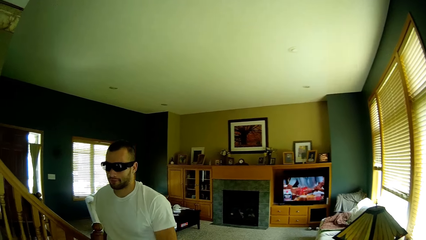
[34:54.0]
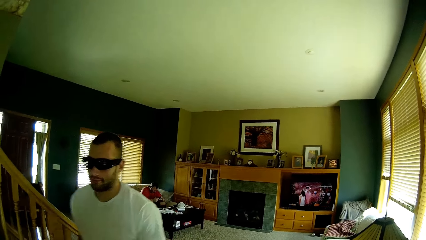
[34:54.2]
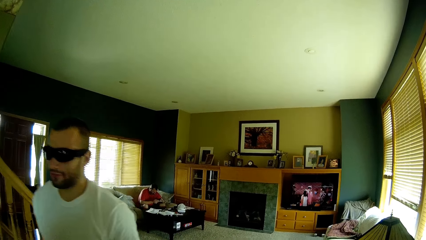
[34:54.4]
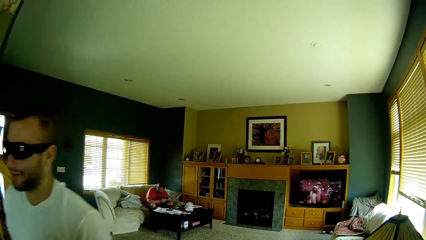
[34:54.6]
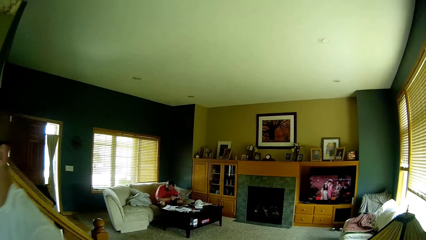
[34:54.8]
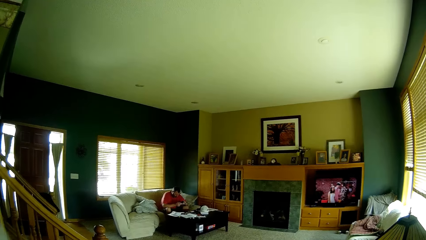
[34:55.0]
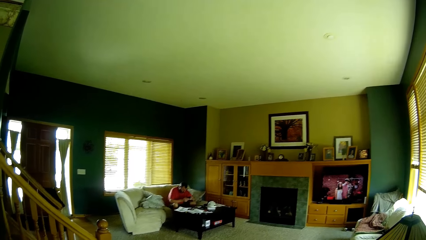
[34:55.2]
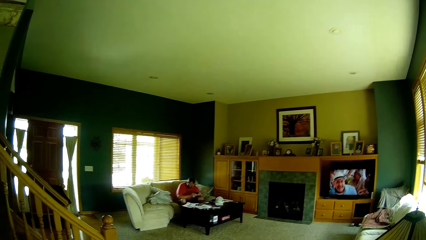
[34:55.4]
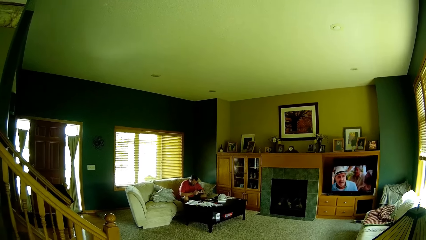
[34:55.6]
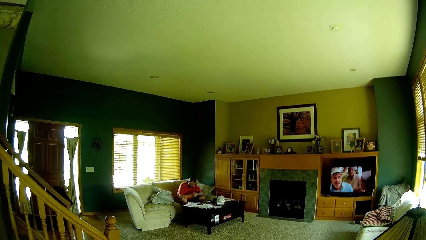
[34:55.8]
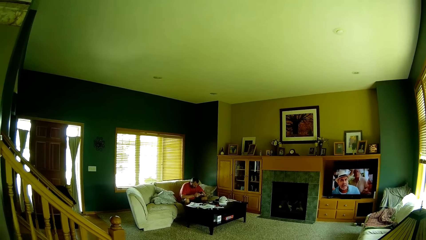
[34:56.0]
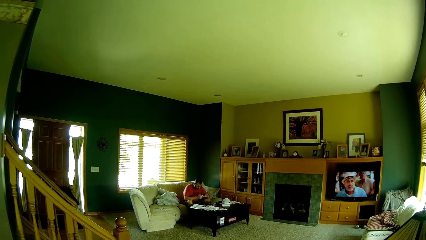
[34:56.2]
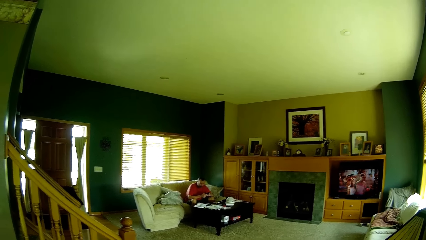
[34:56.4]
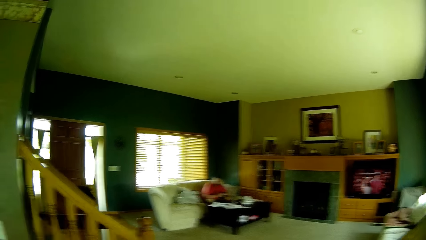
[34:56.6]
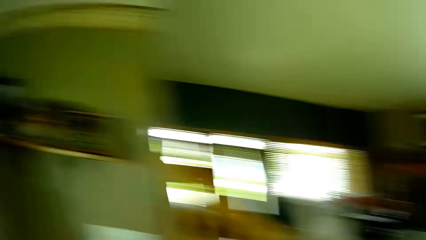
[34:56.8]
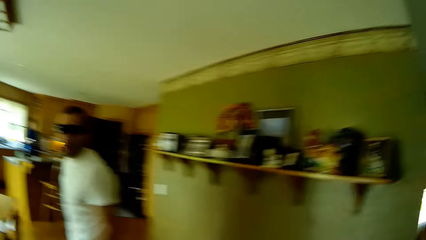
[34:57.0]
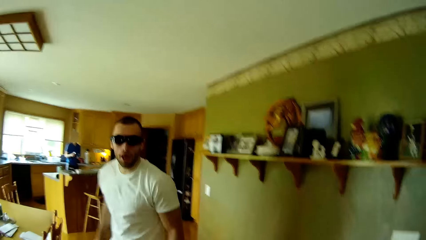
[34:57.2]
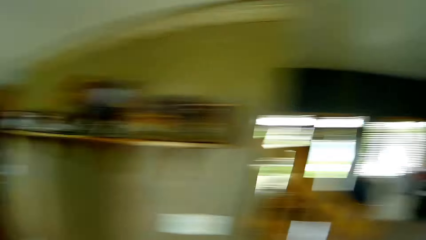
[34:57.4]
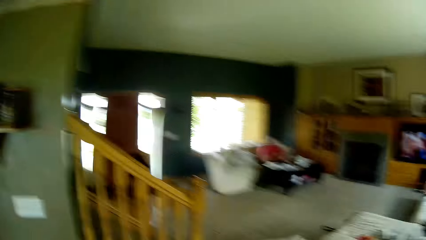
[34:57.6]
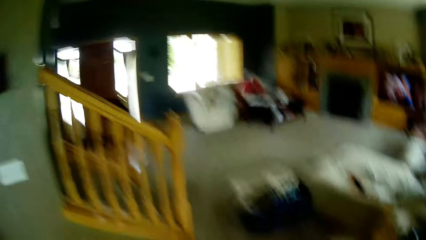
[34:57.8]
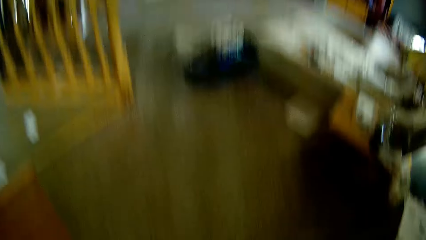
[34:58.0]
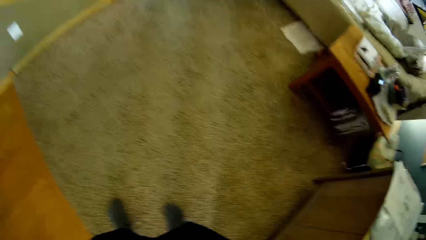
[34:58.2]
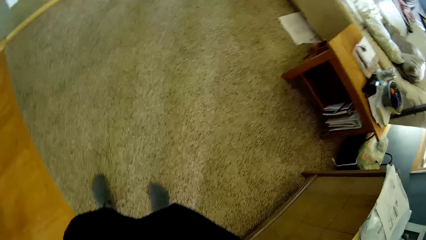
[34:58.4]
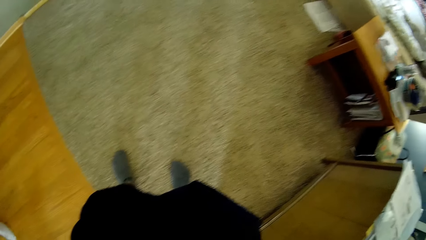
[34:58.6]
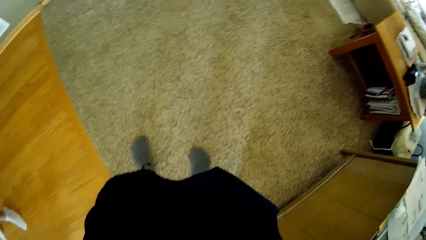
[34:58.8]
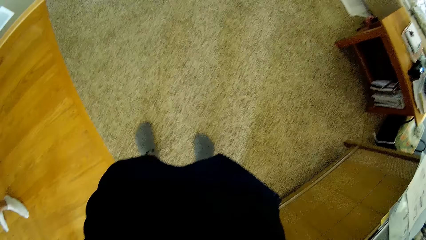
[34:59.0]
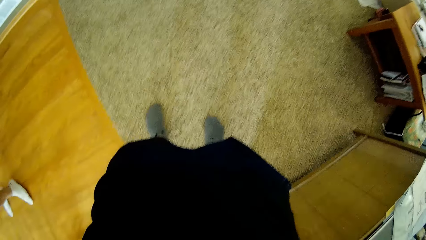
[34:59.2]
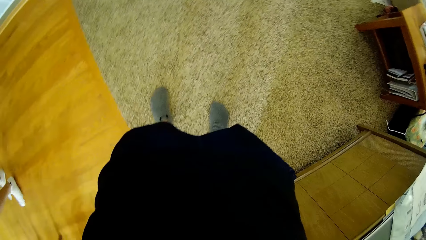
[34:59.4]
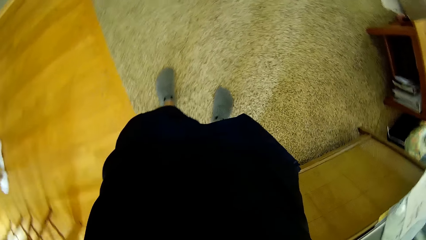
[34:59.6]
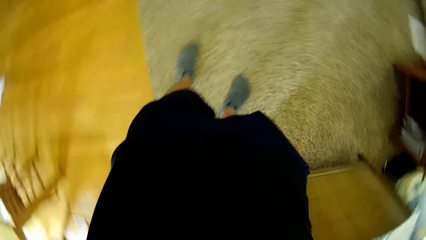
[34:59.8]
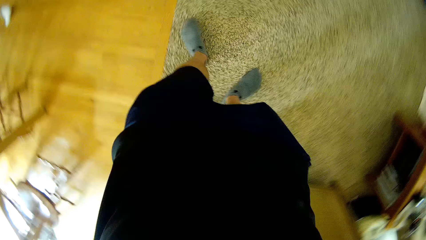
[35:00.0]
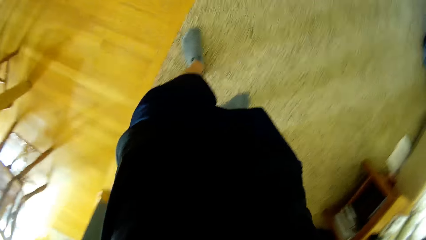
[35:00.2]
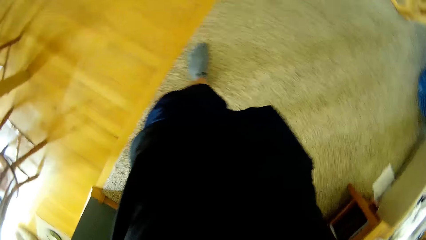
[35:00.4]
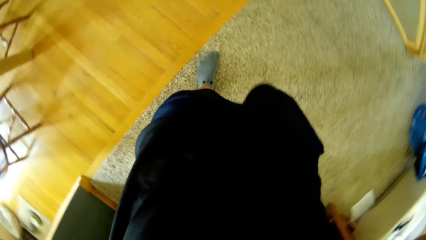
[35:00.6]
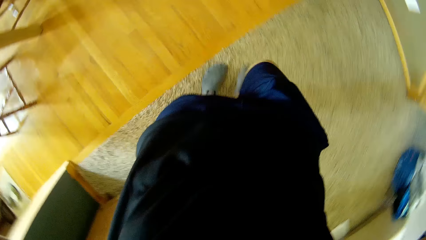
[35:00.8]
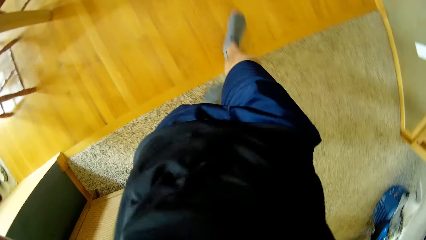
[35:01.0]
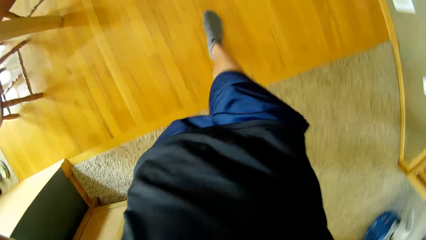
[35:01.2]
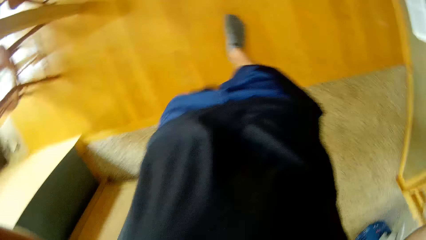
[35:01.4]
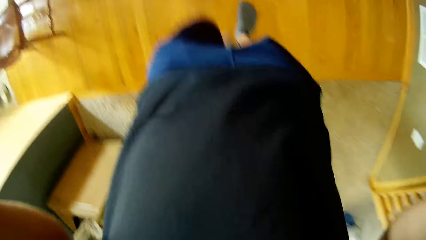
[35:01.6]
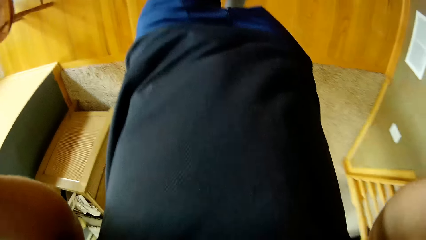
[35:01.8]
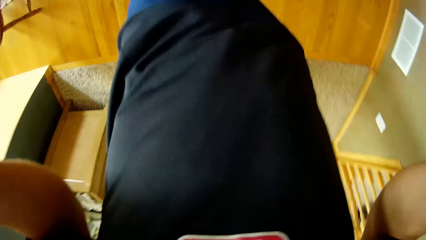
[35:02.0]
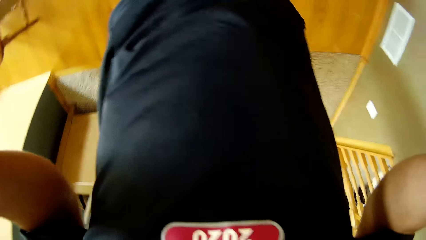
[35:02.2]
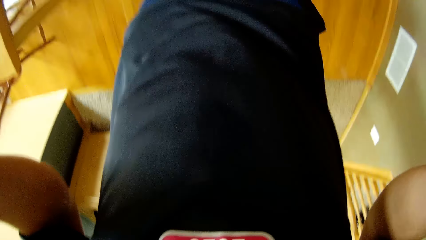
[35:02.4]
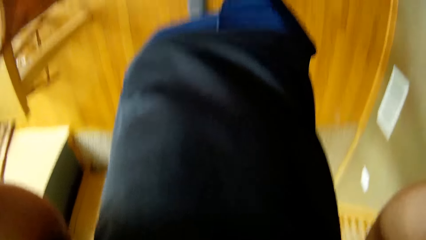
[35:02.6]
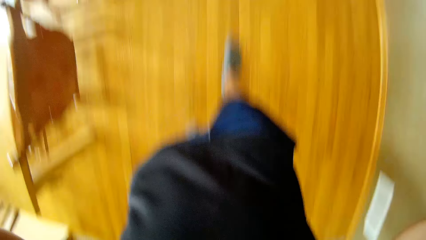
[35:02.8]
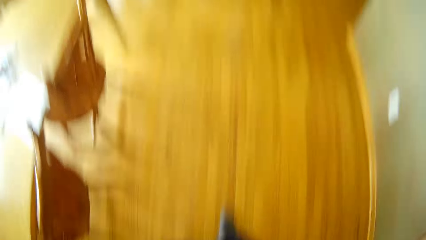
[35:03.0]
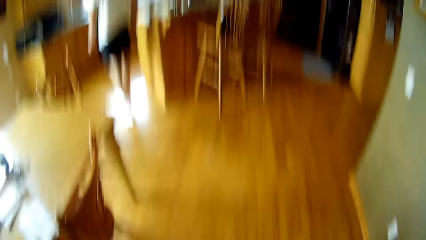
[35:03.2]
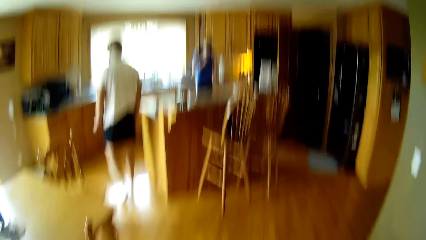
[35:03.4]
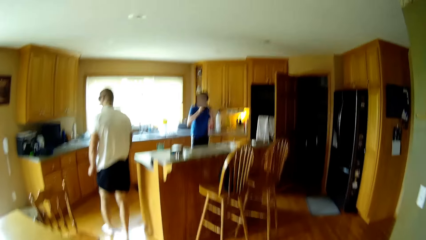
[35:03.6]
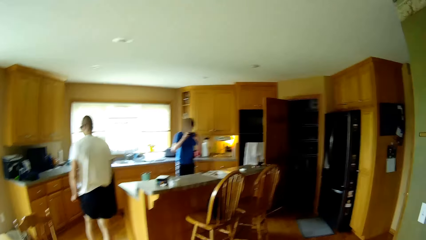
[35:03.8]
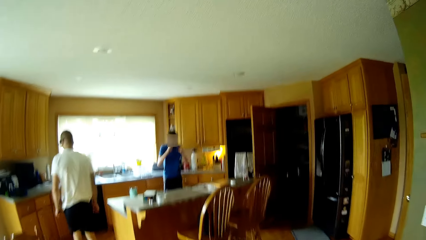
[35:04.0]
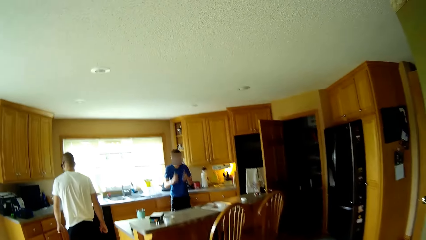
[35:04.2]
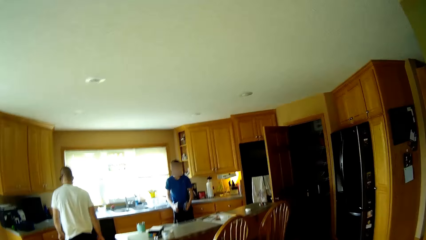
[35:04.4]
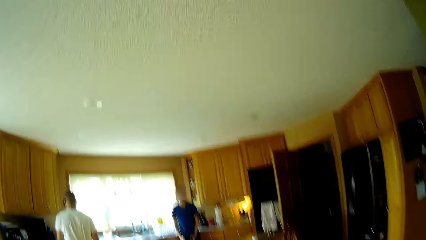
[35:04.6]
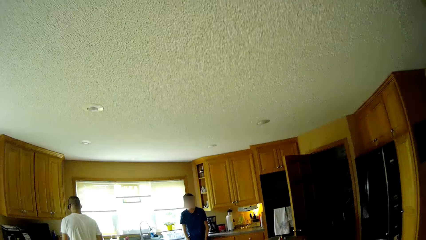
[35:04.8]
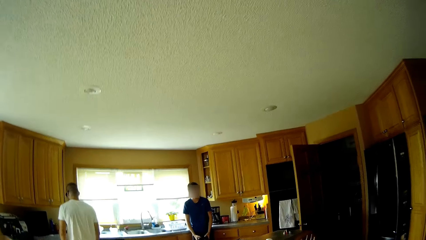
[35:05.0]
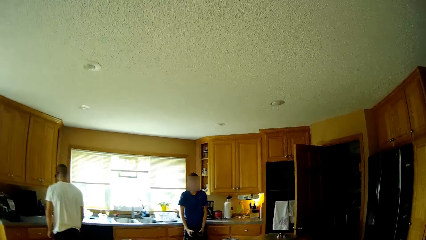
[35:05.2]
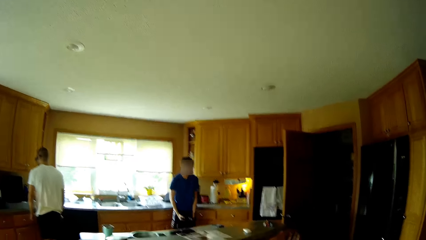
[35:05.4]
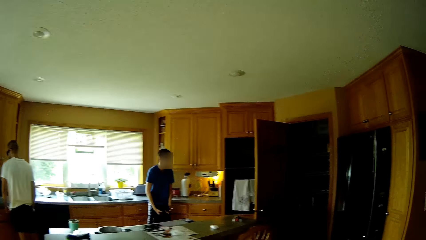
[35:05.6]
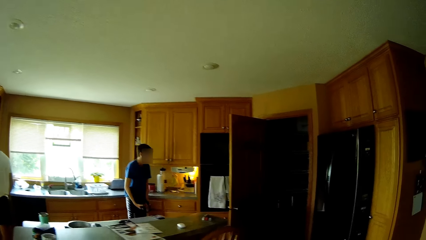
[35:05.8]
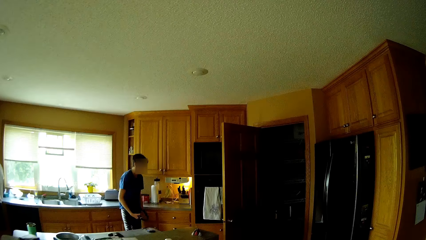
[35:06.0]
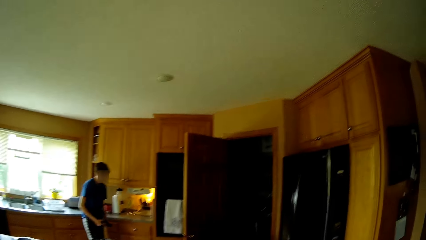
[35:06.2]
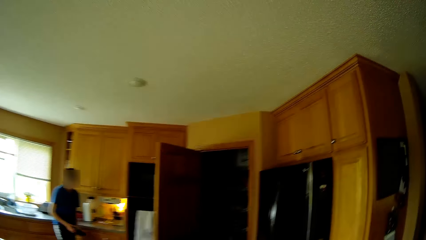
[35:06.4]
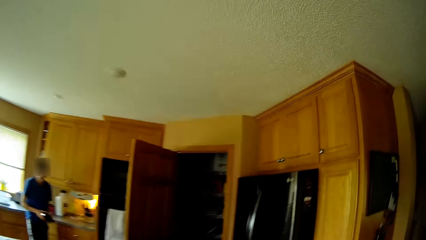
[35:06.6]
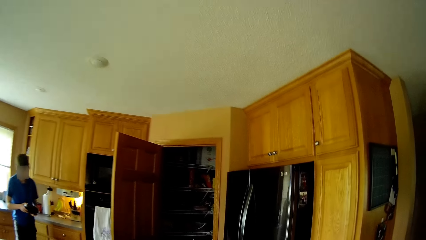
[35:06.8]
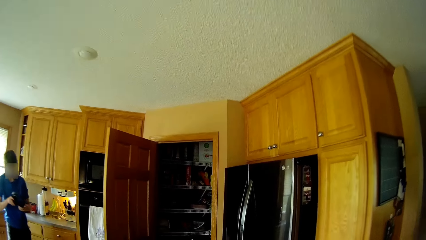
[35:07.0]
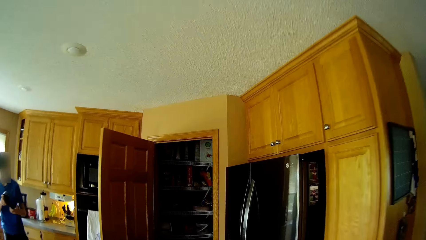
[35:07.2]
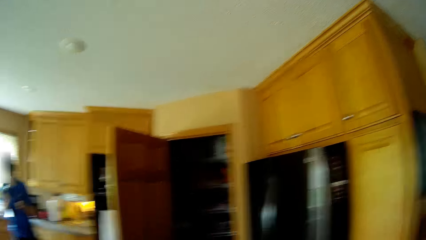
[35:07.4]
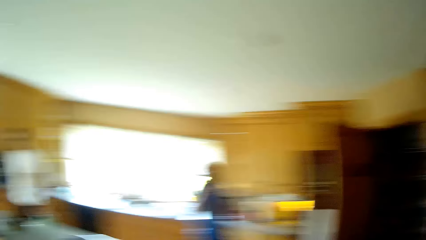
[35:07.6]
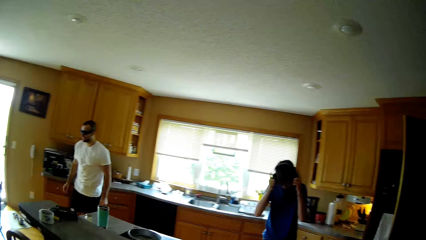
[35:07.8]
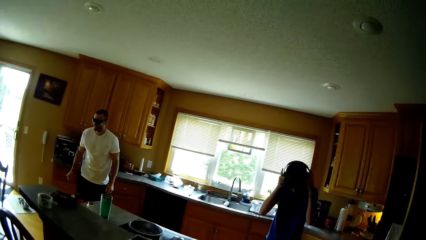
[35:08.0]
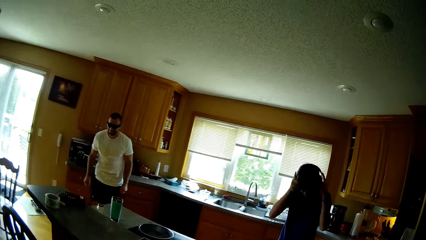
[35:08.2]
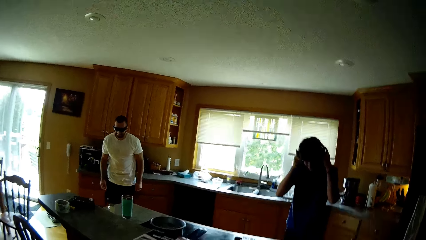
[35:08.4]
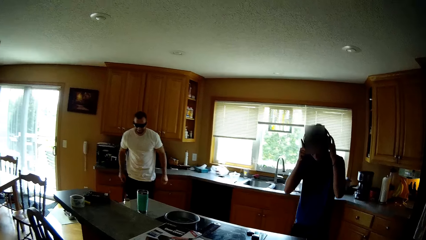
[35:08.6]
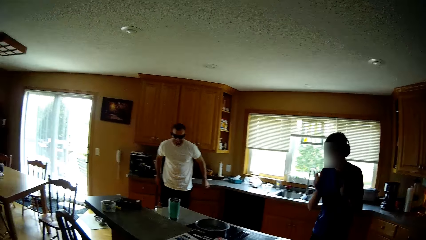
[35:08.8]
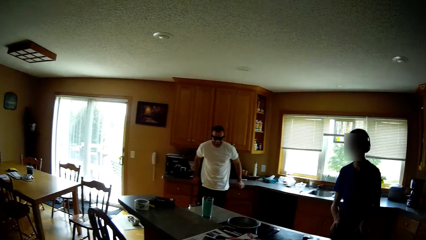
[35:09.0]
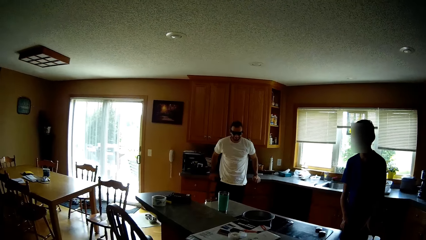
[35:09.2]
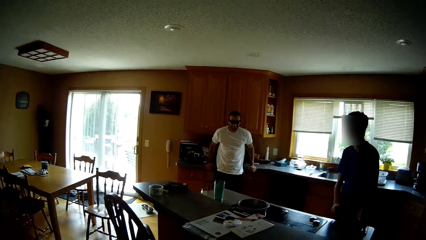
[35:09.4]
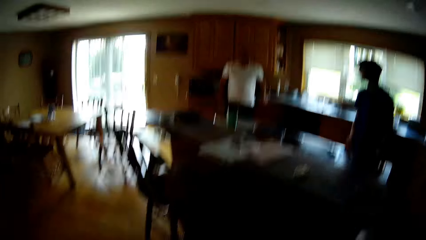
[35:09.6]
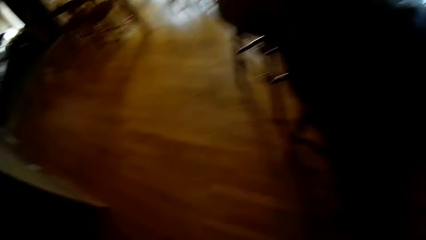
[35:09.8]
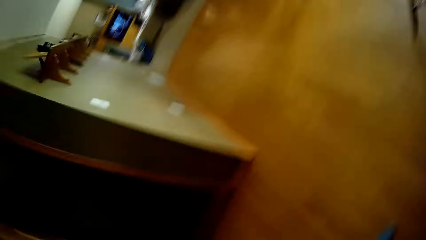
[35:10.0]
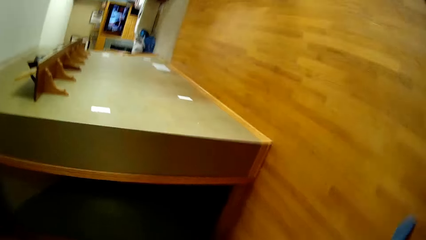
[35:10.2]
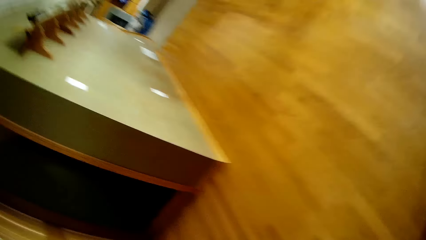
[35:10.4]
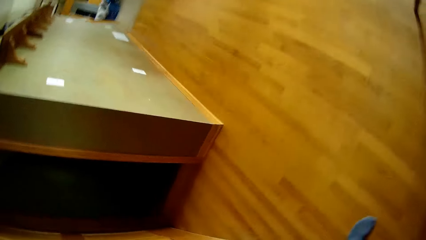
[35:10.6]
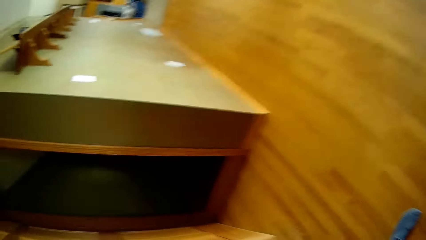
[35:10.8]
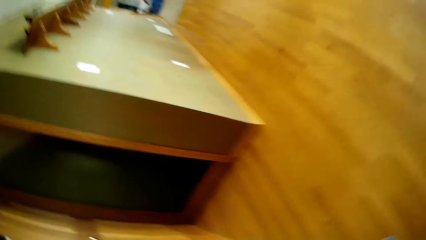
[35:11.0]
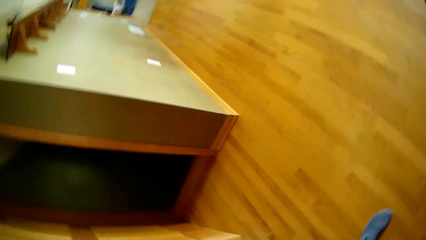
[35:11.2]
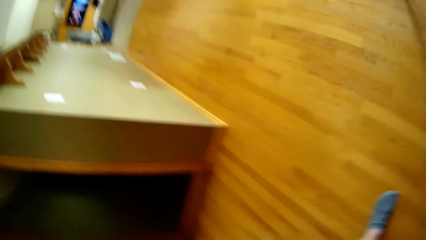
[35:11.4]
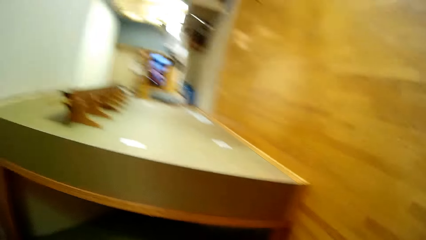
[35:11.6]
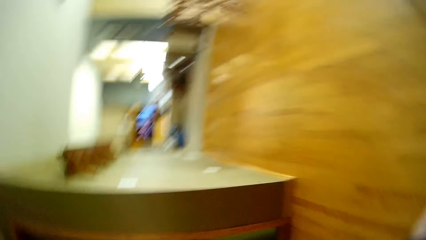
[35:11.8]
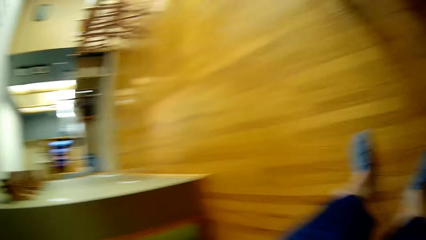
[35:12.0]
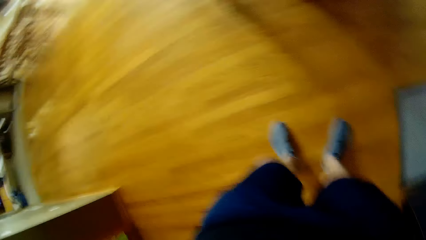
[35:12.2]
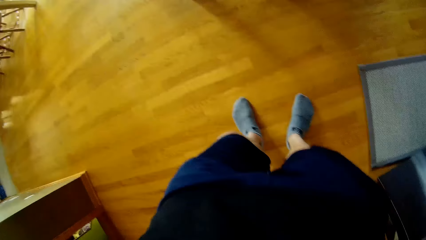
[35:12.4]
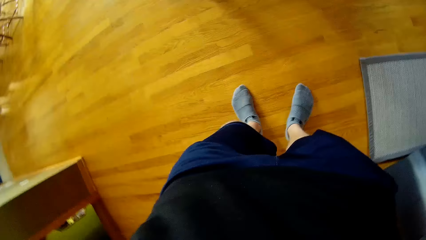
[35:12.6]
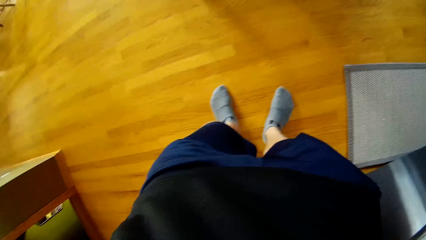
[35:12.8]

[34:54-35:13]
The camera wearer talks to another man. The other man is using a phone and sits on a couch. The camera wearer briefly turns to the right. They interact with the person. They fix the camera. They talk to the other man. They walk forwards towards the person and the first man, towards the kitchen. The person walks towards the sink. The camera wearer walks towards the kitchen. The first man puts on the headphones. The camera wearer talks to the person and the first man. They look around and on a floor in a room. They fix the camera.
